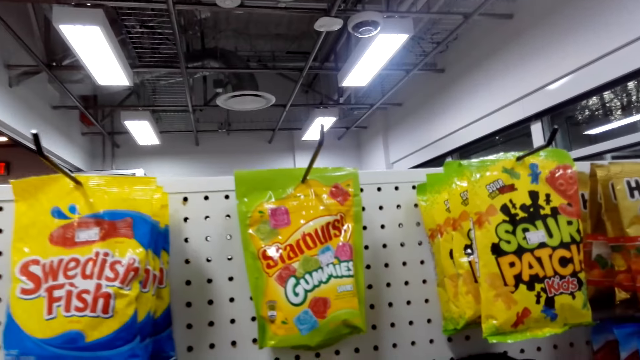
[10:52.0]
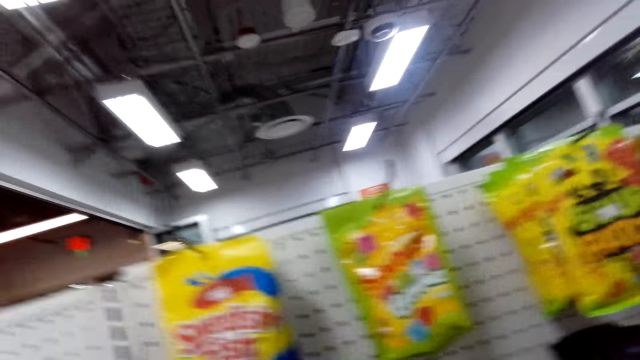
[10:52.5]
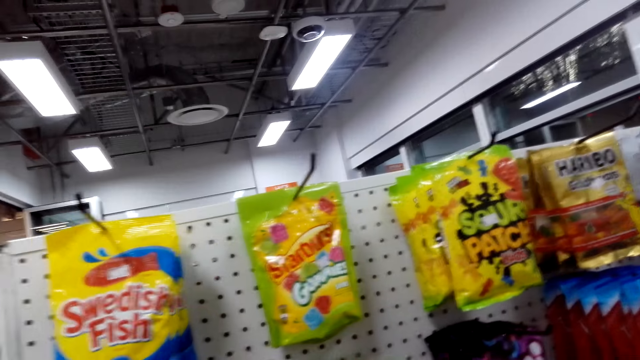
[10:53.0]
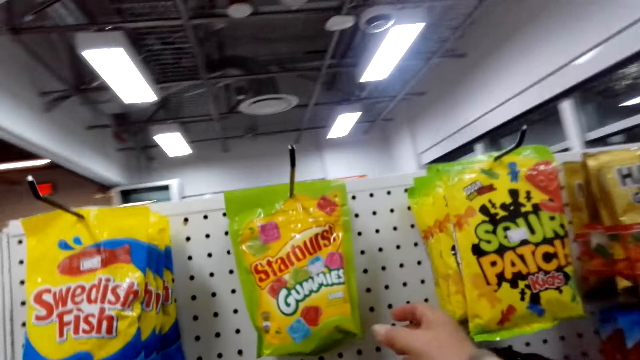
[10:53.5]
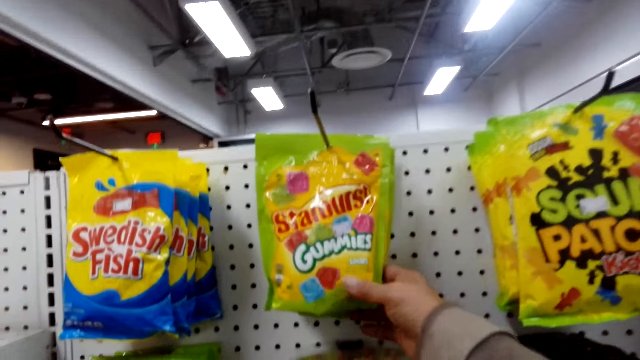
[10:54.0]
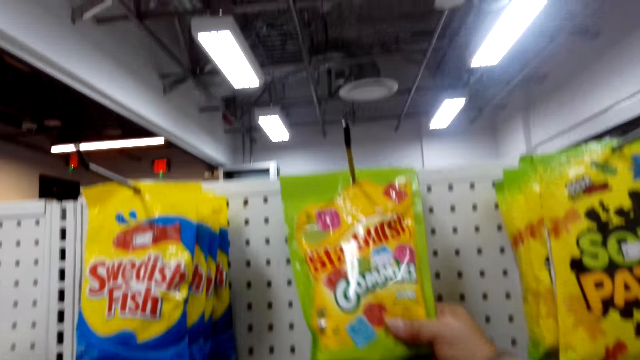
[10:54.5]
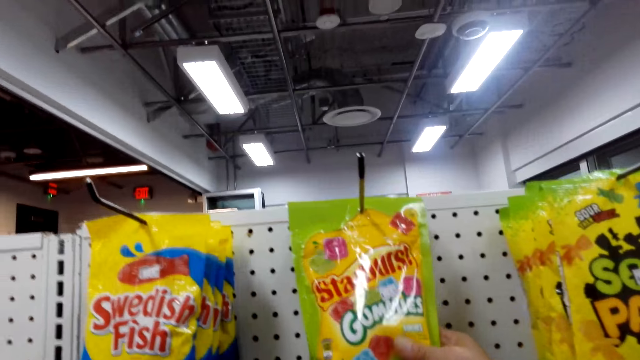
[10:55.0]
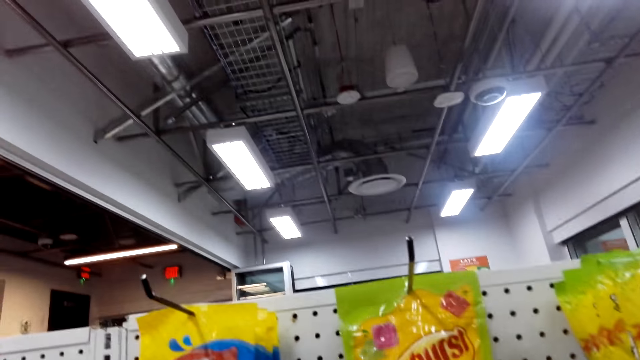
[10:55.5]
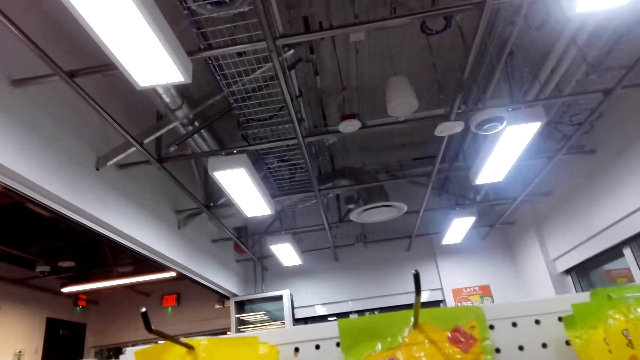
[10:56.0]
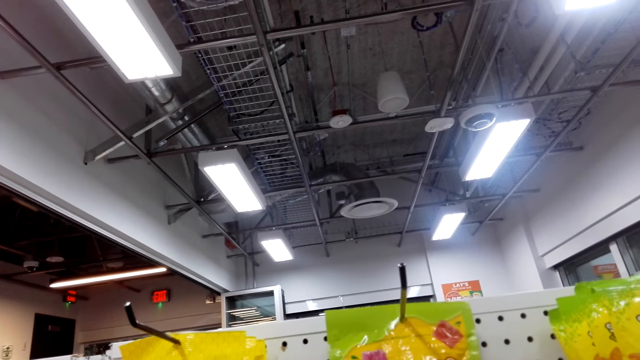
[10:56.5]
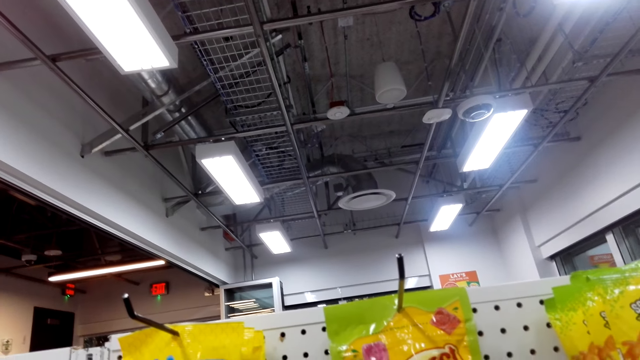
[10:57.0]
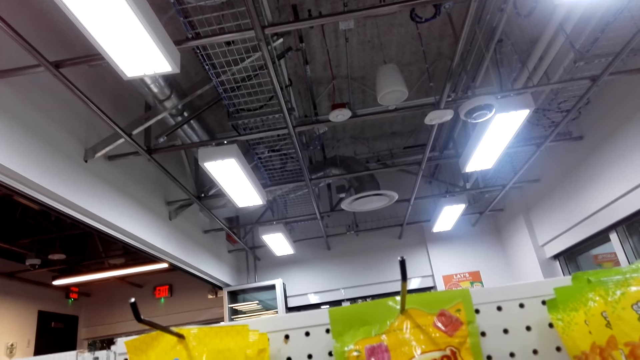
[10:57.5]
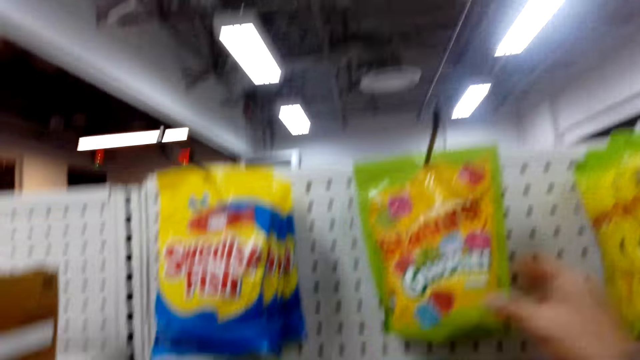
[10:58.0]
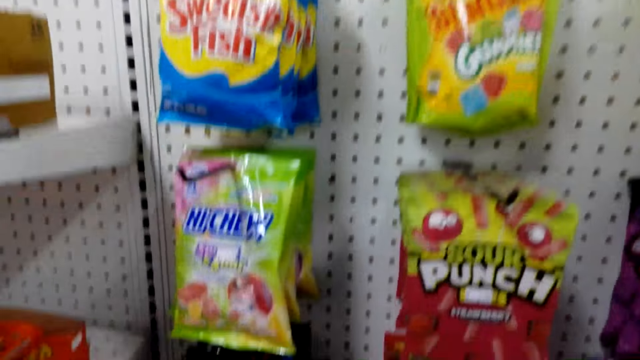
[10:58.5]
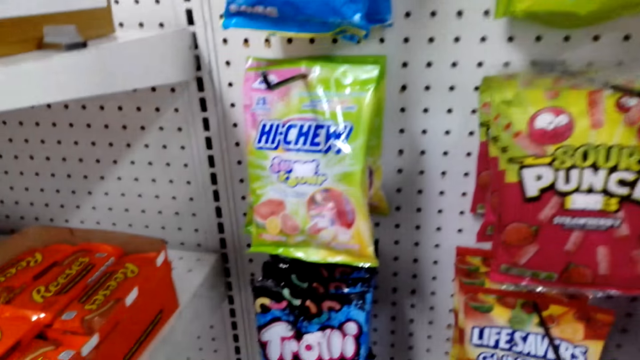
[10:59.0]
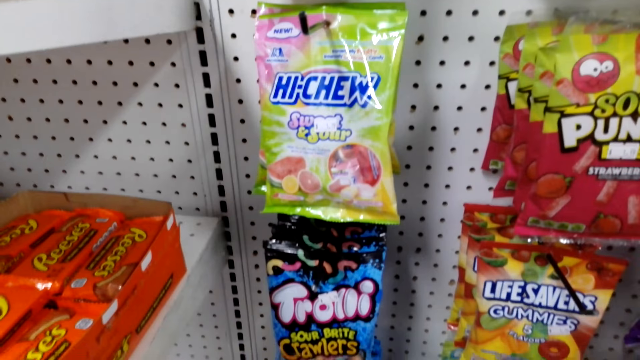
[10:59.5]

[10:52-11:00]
The camera wearer touches a bag of Starburst.

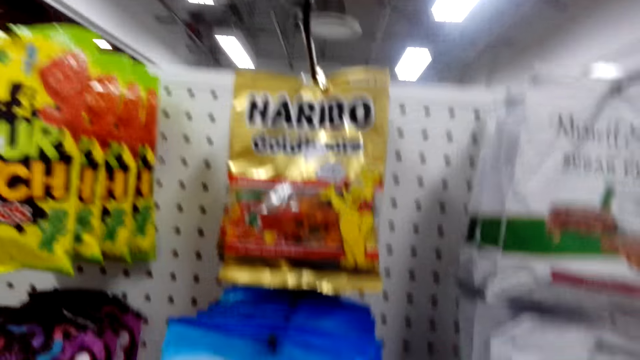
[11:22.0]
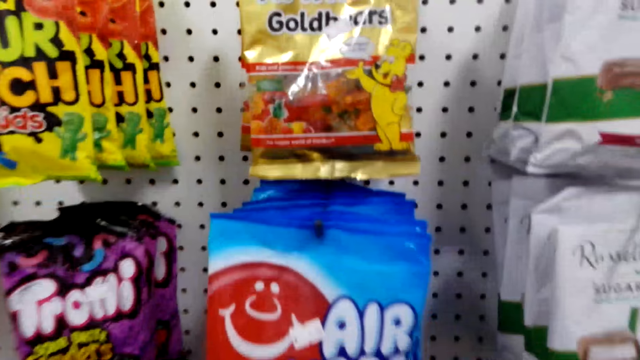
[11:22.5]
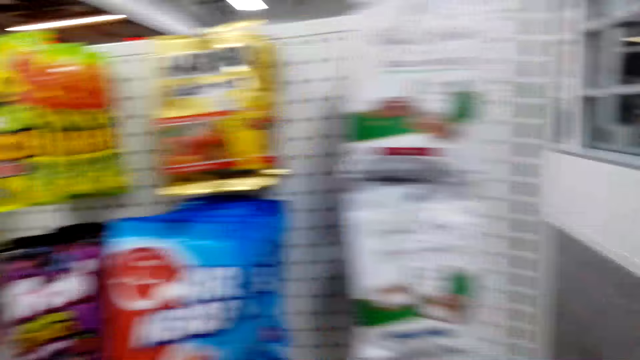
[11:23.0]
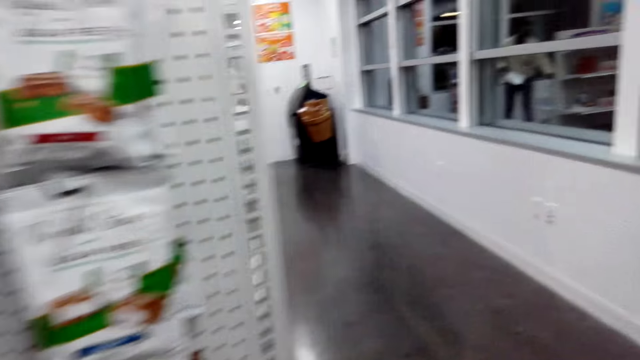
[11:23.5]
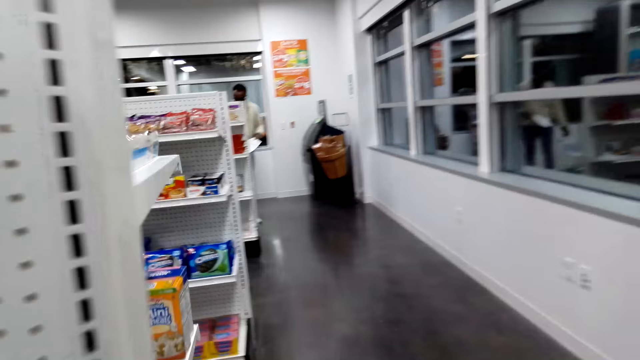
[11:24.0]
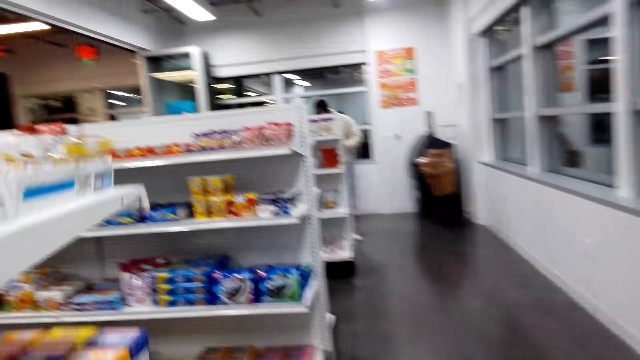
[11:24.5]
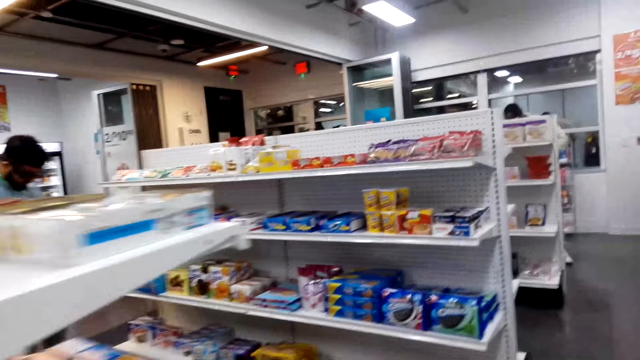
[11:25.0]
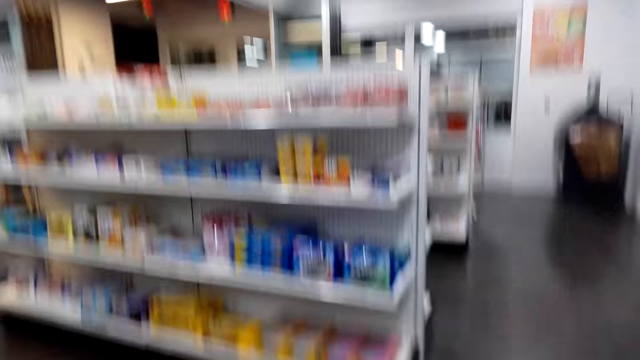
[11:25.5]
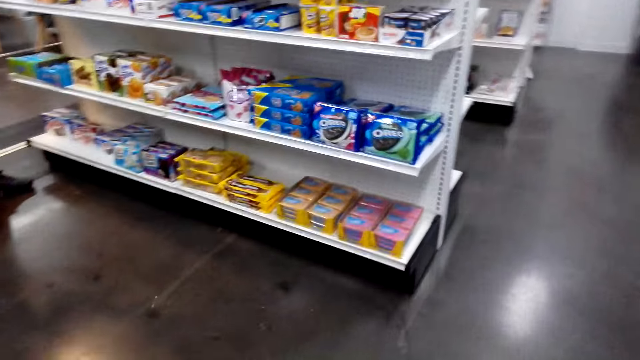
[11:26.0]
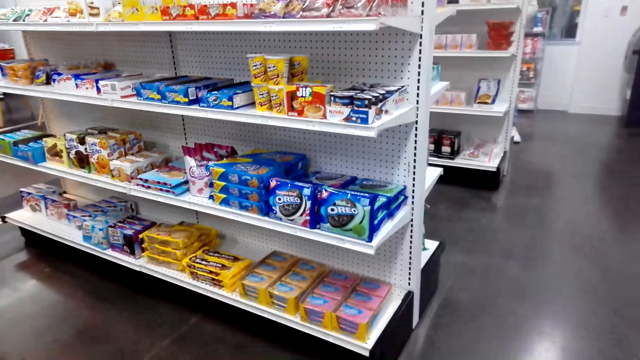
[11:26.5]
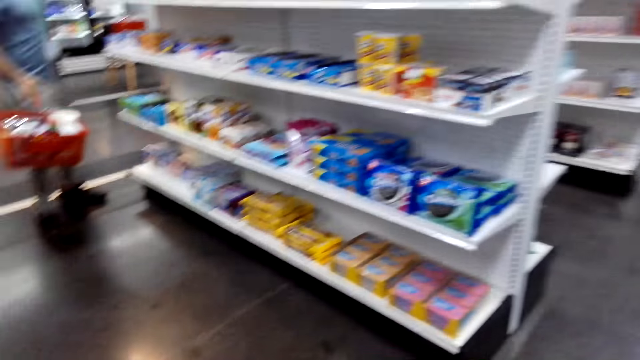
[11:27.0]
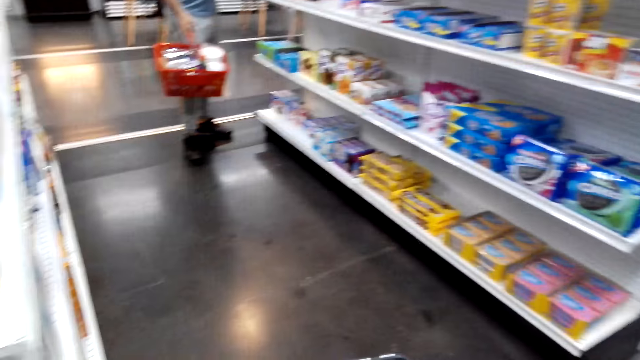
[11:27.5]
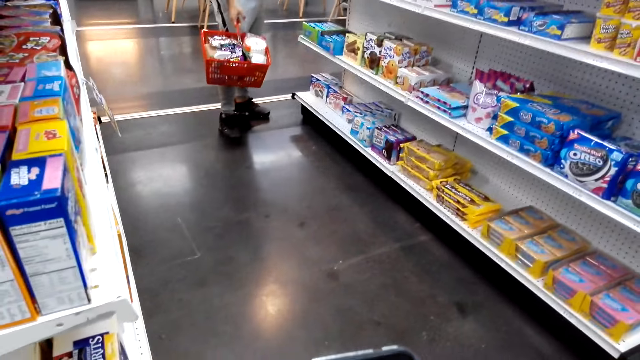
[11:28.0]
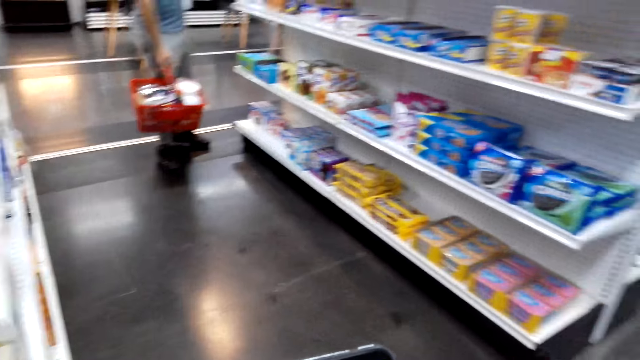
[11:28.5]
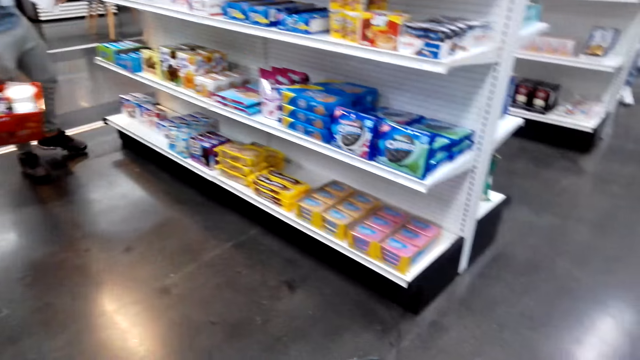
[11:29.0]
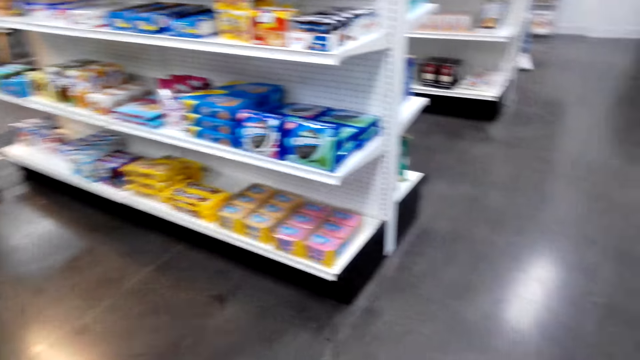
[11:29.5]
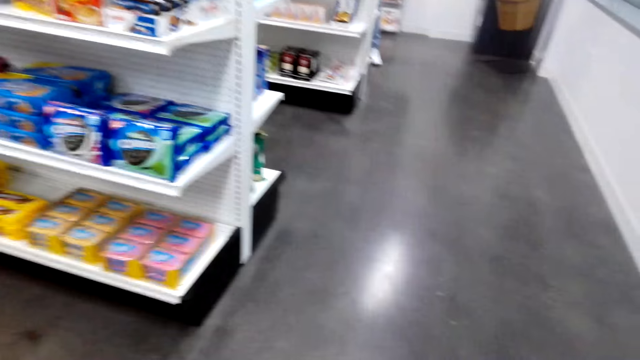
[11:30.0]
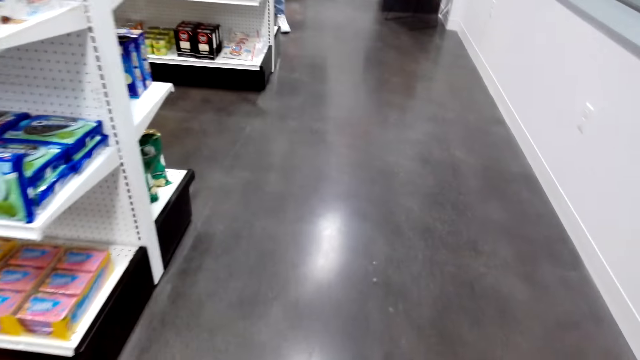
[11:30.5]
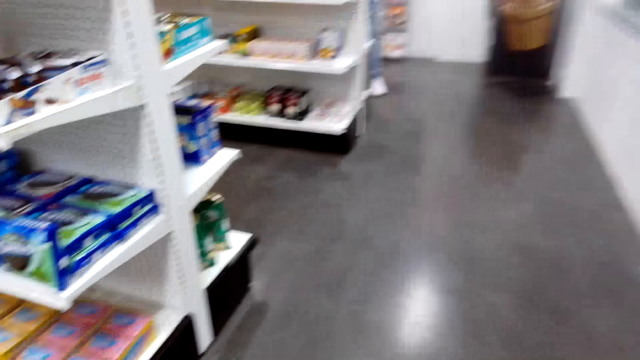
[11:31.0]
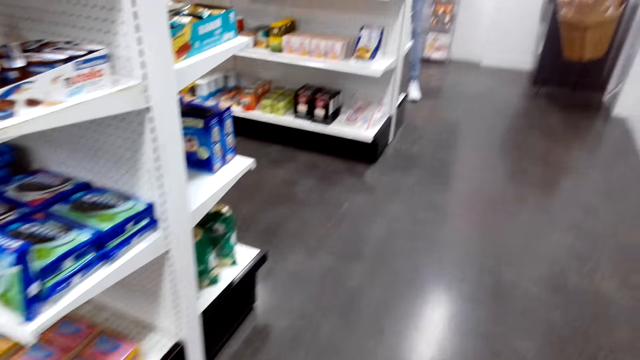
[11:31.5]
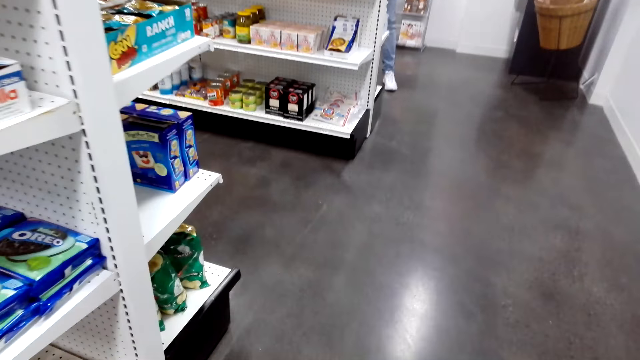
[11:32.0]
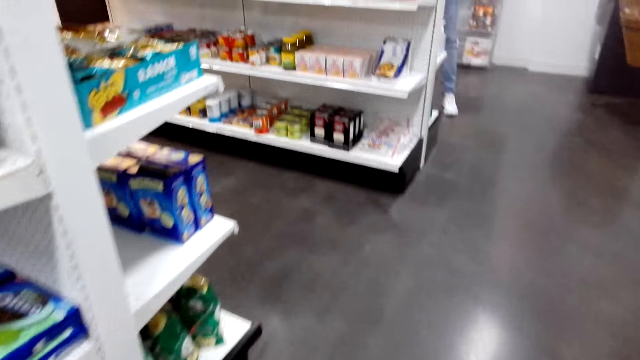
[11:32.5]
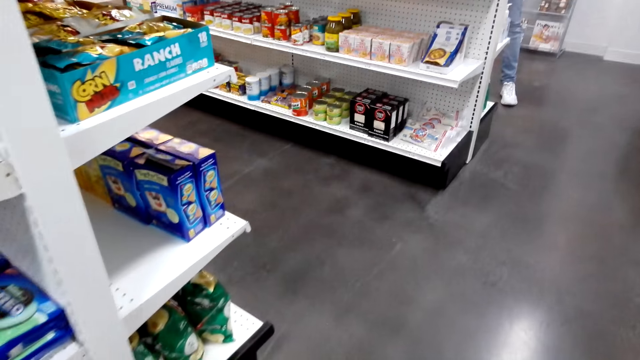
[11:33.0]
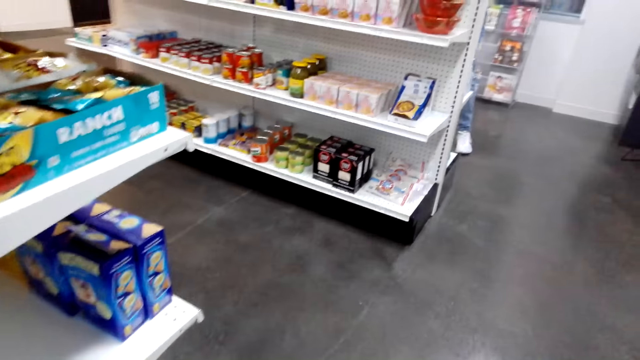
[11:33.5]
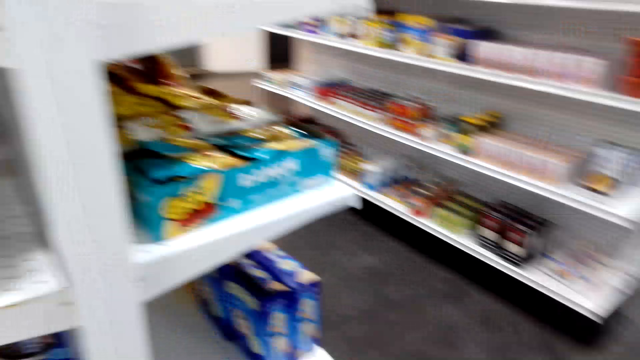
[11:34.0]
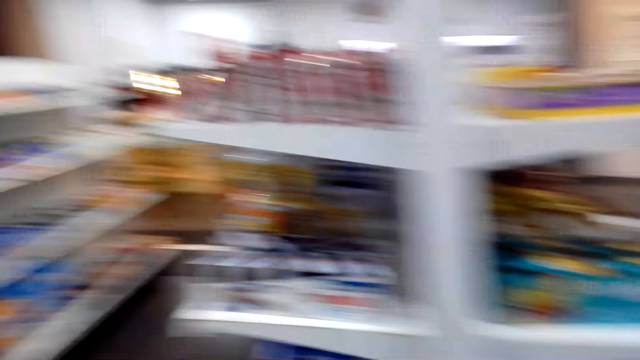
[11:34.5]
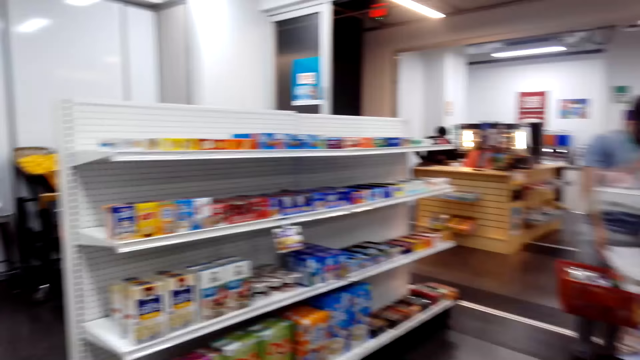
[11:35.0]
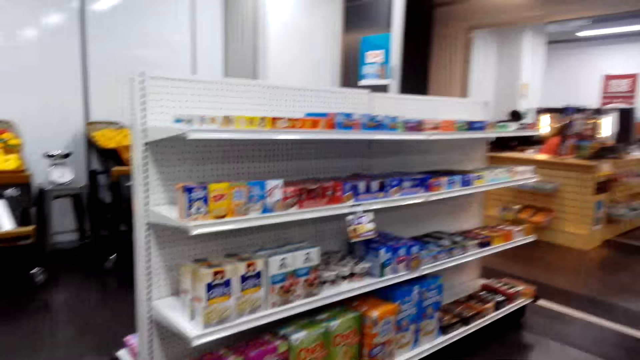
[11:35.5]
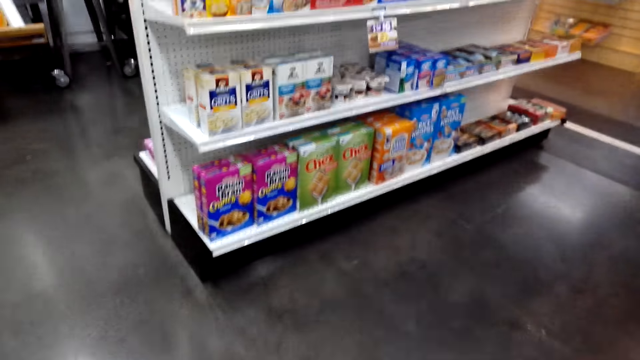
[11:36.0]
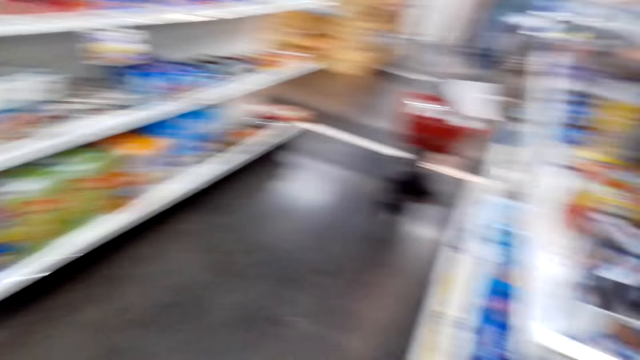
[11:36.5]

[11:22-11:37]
The camera wearer walks around.
